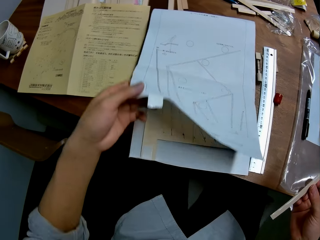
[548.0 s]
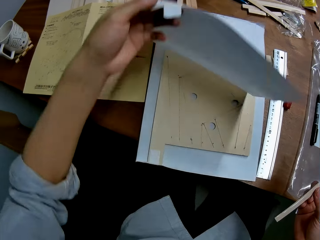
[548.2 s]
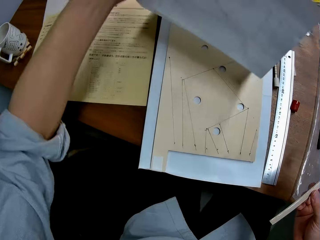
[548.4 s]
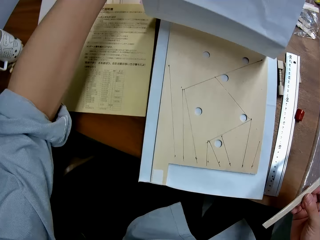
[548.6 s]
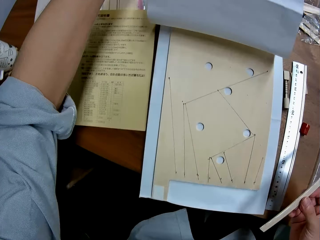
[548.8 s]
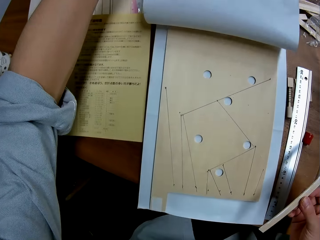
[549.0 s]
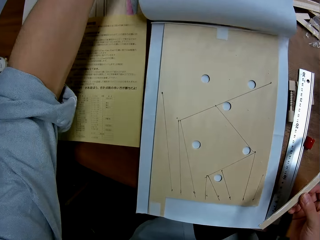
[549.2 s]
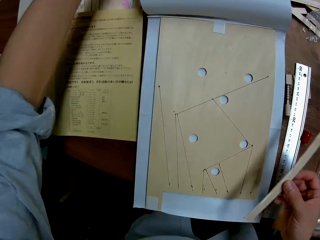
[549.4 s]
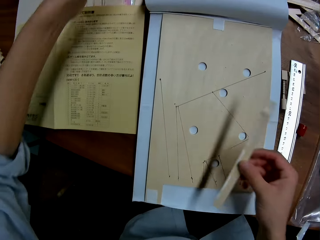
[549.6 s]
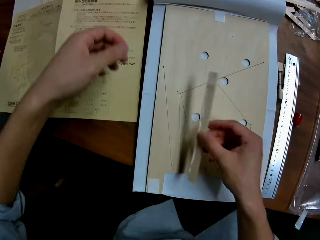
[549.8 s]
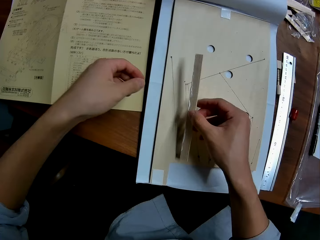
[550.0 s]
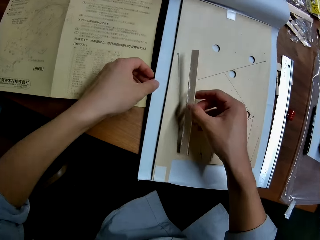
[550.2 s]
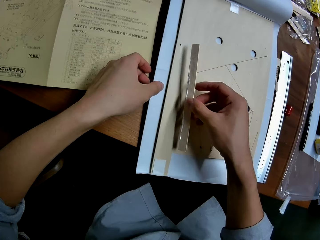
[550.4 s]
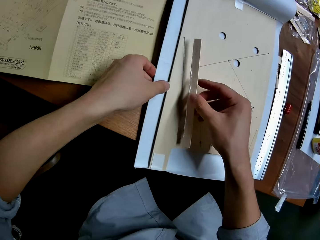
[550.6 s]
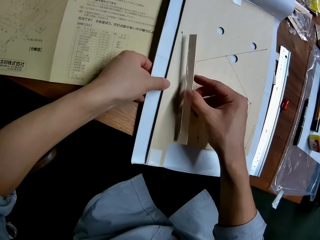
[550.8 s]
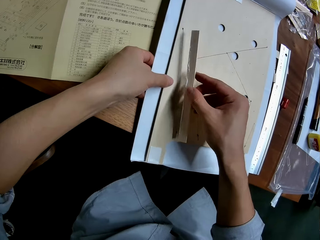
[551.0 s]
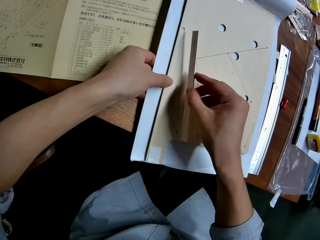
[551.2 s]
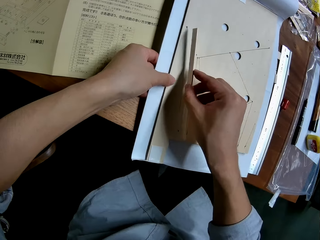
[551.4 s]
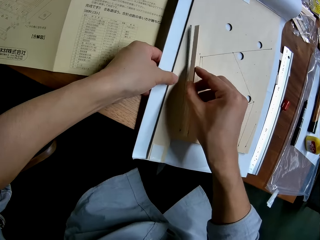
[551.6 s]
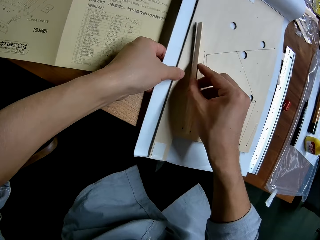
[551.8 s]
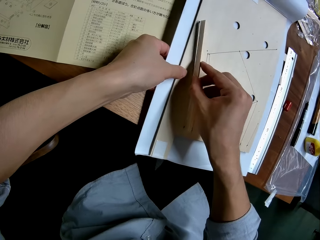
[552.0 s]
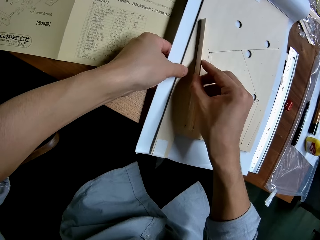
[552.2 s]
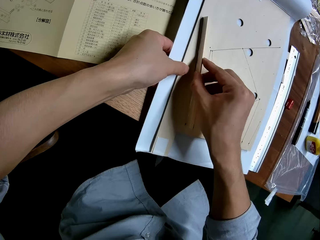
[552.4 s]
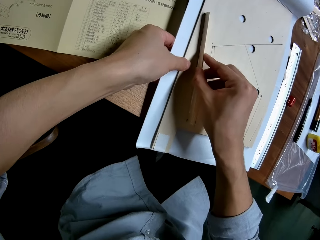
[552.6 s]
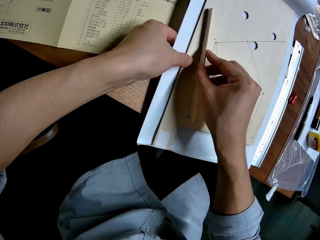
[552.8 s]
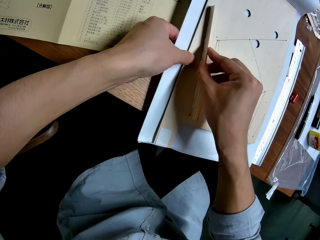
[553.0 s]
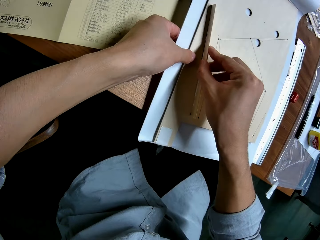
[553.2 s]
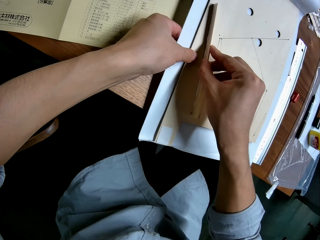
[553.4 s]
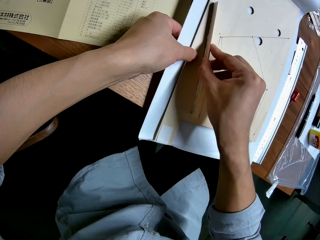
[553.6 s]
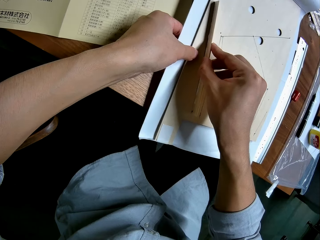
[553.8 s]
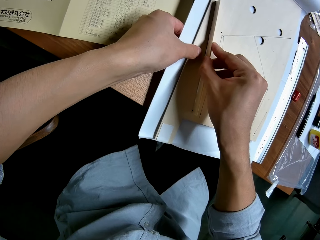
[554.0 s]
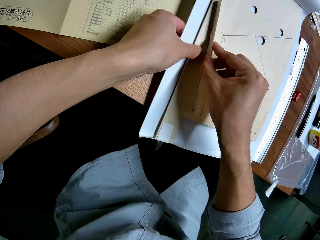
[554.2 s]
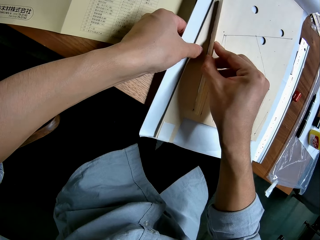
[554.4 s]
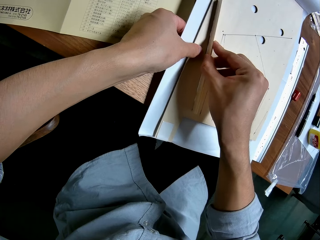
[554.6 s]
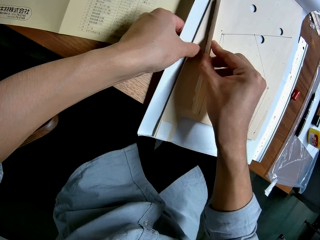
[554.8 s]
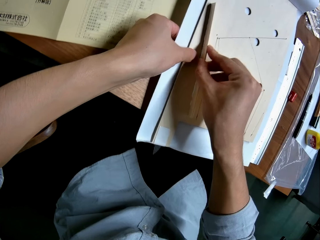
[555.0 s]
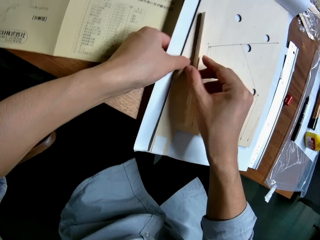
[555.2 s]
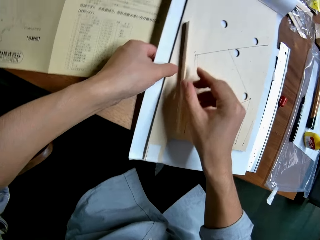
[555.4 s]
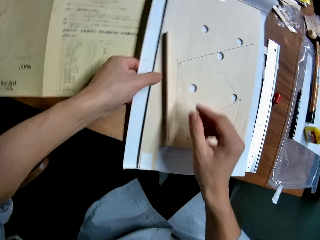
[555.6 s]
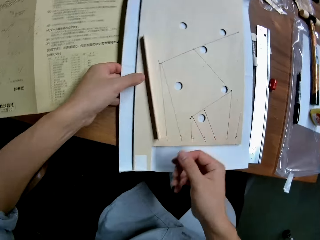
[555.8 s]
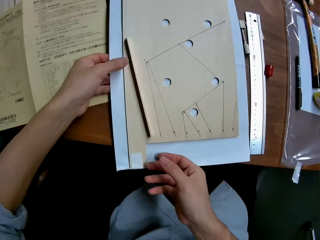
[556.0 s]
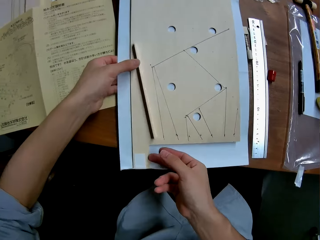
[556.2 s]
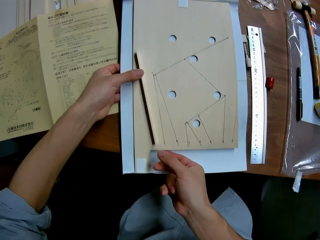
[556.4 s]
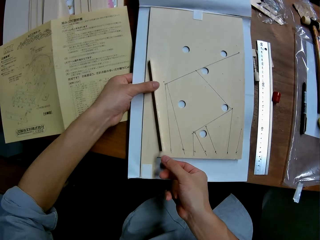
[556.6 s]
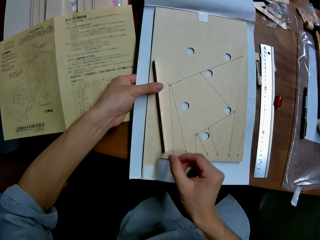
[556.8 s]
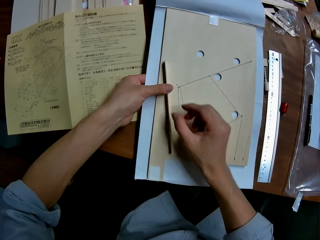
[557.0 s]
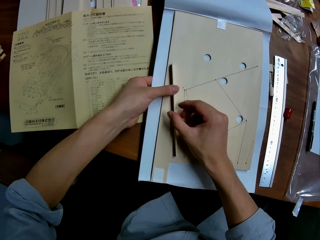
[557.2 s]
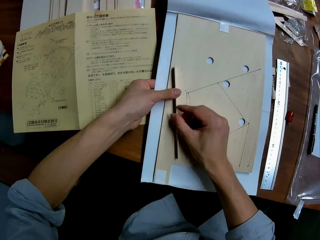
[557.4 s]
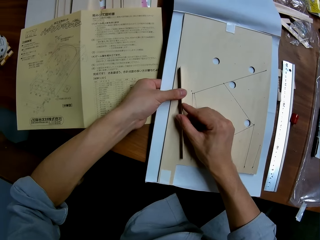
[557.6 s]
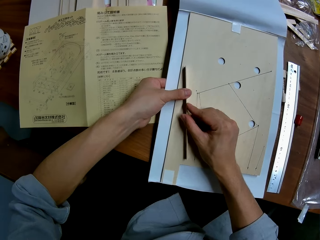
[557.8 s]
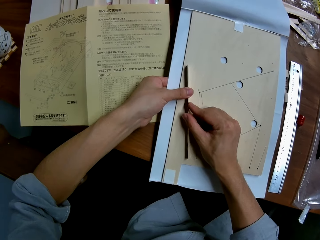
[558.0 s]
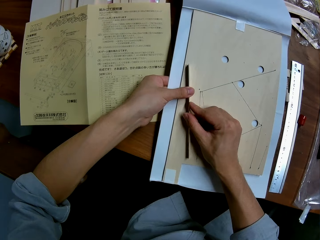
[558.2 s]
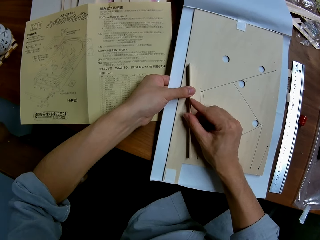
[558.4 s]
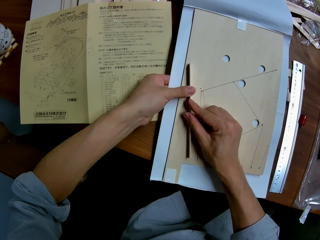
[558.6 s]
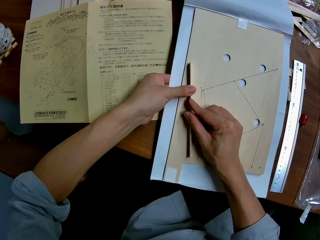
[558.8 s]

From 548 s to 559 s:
The camera wearer raises up the paper on the wooden mechanical model with his left hand. He opens the paper. He attaches the piece of wood in his right hand to the wooden mechanical model on the table.

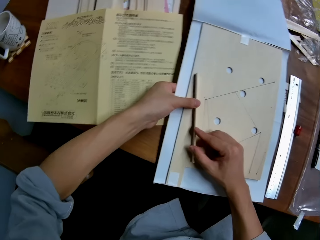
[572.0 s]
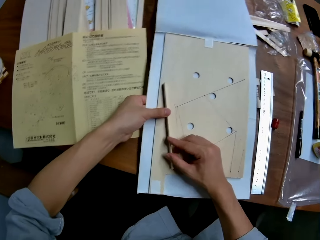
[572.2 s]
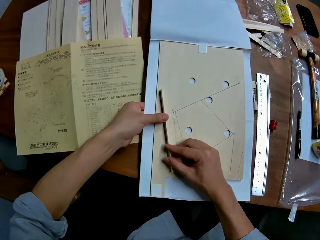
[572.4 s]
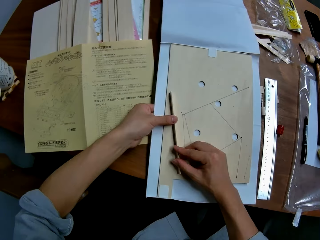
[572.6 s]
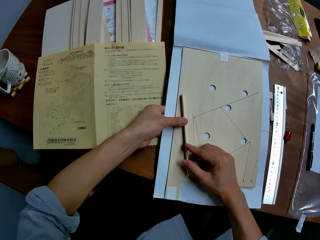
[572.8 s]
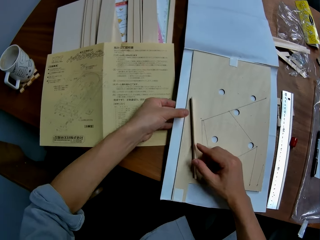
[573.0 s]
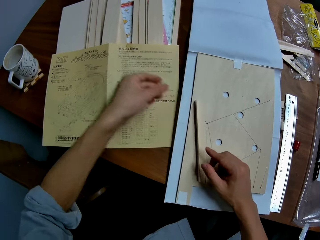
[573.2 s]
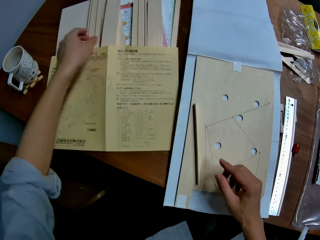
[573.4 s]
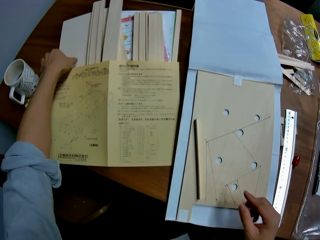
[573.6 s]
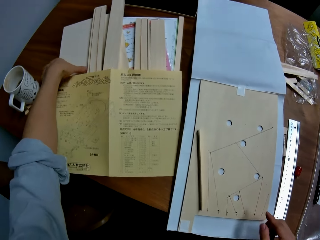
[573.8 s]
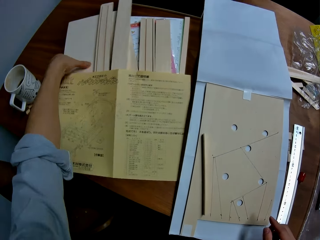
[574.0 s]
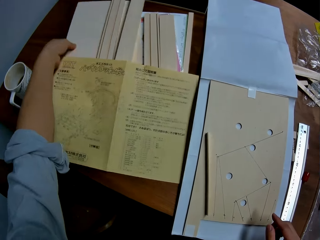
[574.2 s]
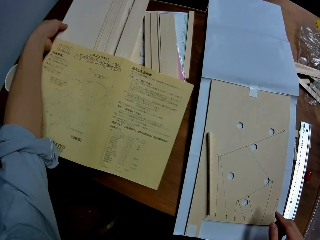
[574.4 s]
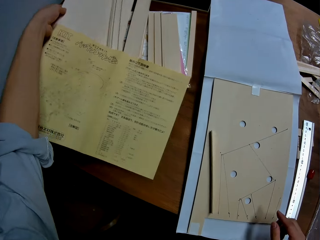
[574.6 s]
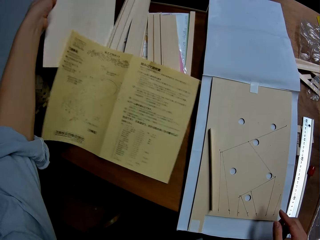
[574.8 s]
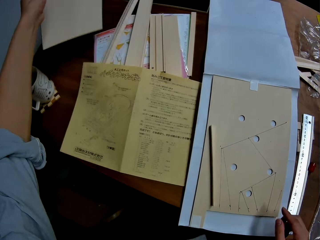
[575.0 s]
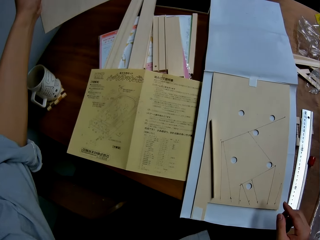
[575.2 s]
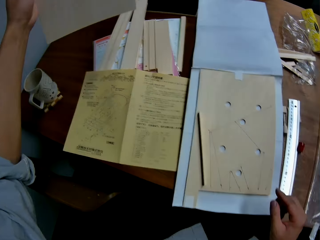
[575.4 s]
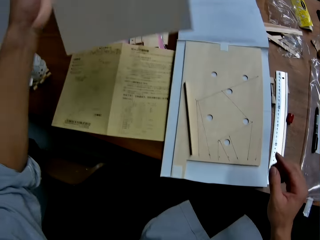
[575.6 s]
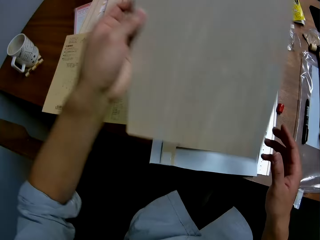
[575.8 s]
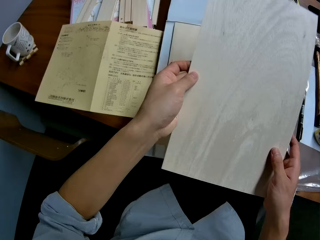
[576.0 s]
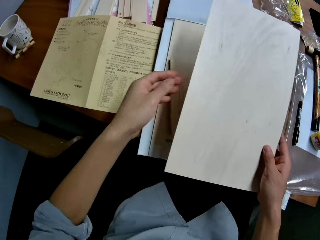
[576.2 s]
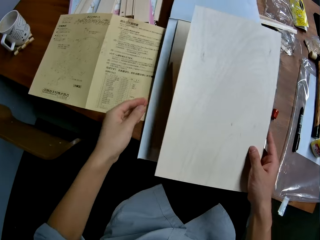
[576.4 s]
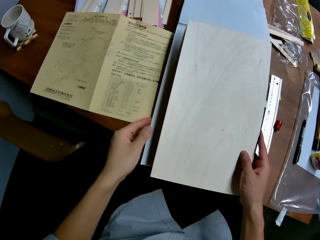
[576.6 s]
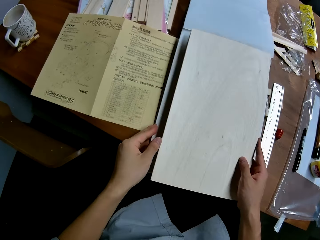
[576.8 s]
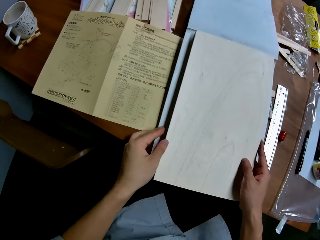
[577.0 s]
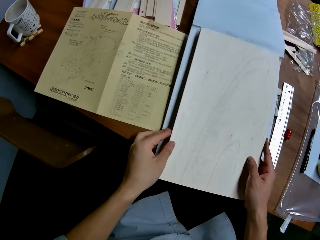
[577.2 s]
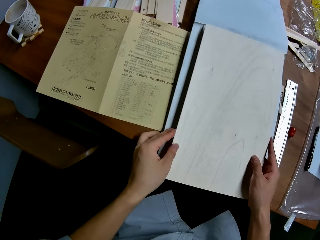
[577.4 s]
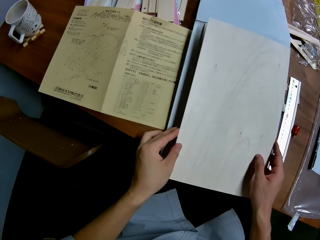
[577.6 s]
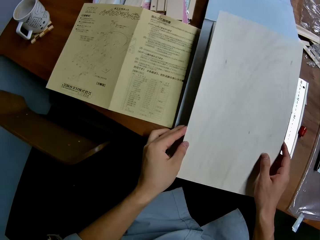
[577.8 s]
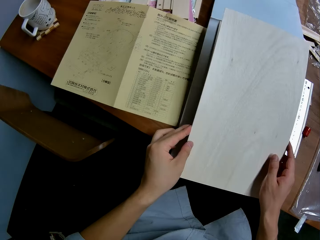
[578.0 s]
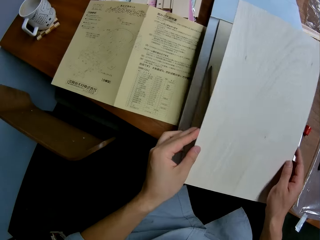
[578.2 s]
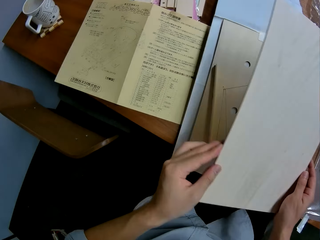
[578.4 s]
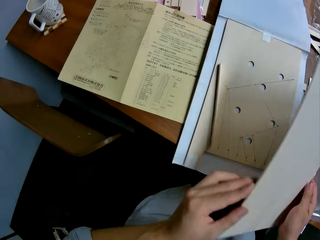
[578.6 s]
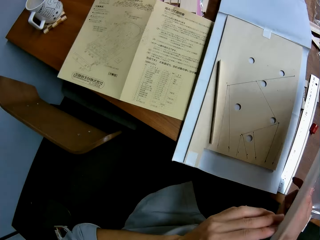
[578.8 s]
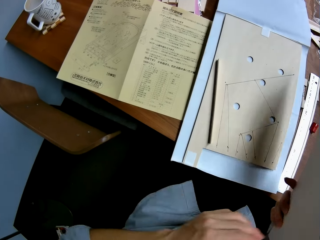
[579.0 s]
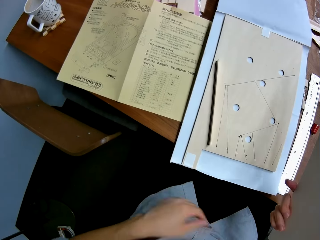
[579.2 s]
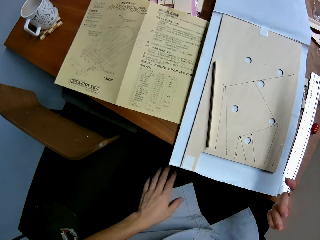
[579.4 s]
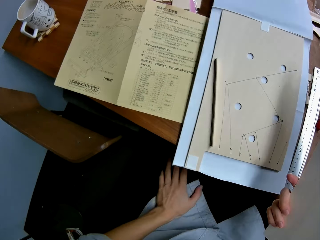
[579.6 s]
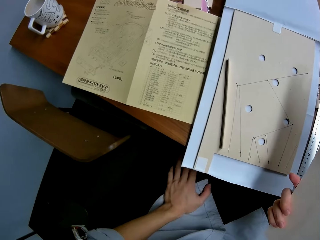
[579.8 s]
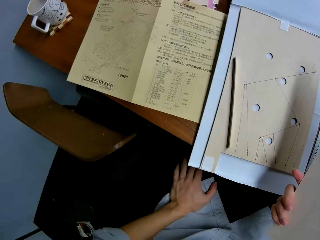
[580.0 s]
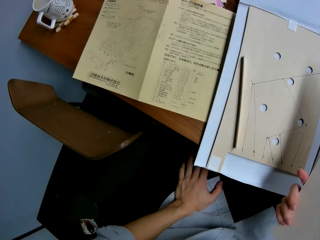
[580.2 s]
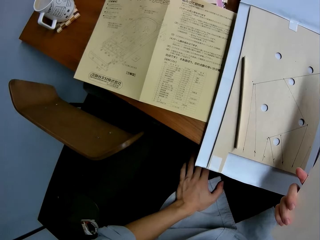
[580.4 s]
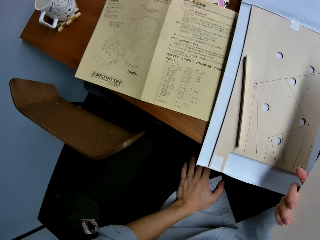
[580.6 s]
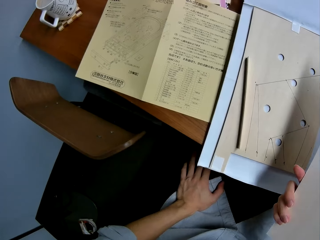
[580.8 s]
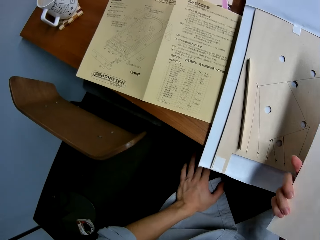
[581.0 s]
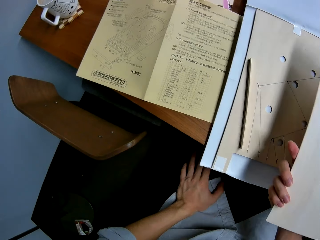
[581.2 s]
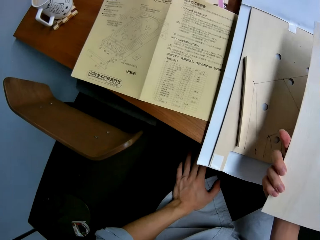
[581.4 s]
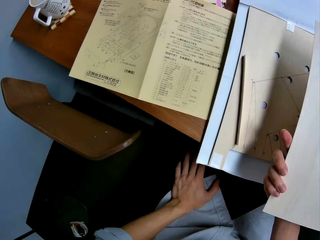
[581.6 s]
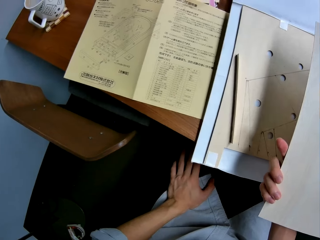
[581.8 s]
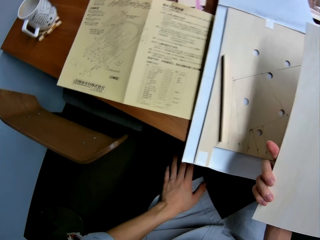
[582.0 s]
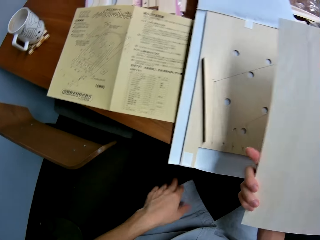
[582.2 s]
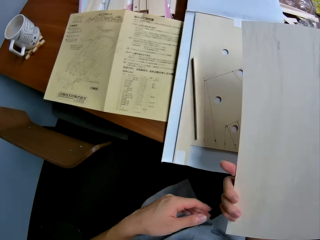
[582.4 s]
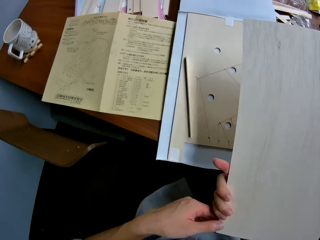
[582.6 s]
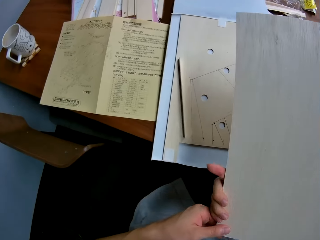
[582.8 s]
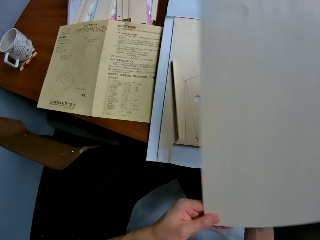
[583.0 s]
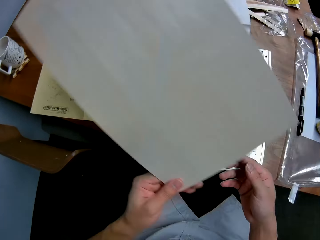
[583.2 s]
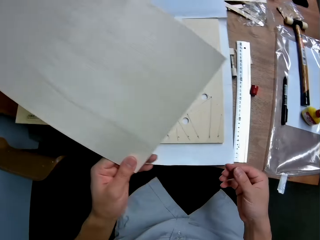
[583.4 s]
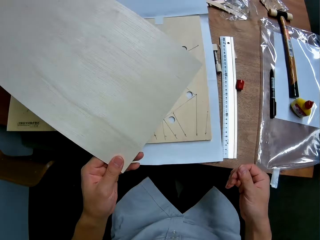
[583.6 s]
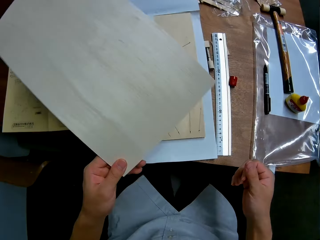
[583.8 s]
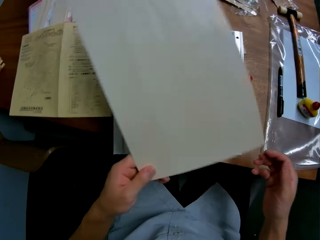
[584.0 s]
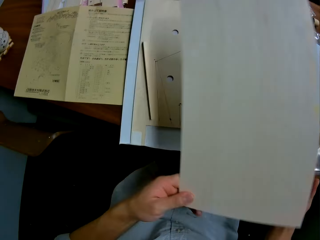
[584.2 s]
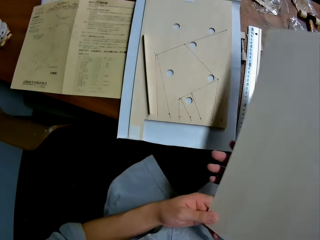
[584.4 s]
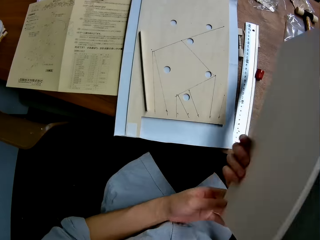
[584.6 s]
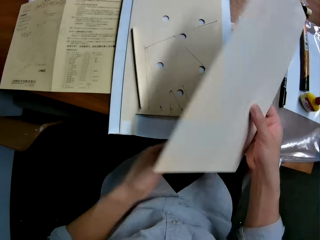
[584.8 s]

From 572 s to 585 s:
The camera wearer picks up a wooden slab or piece of wood from the table with his left hand. He passes the wooden slab from his left hand to his right hand. He holds the piece of wood with his hand. He drops the wooden slab on the woodwork on the table. He picks up the wooden slab from the woodwork with both his hands. He places his left hand on his leg. He holds the wooden slab with his left hand.
